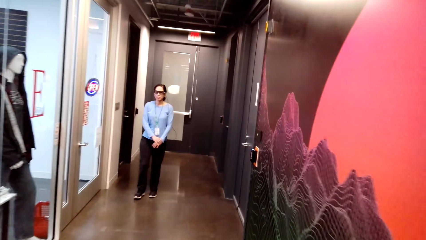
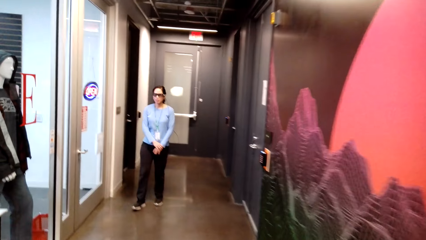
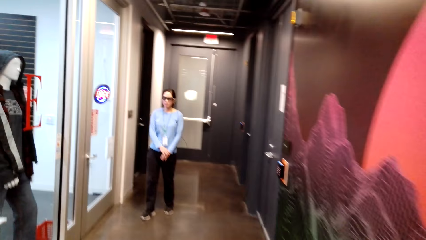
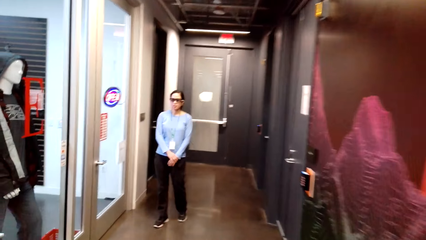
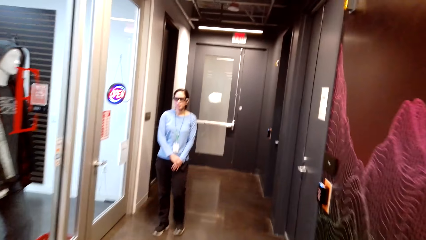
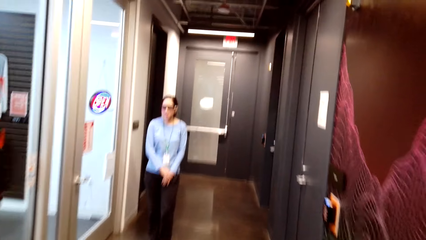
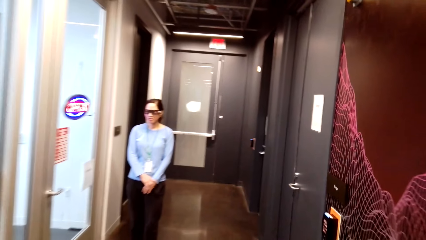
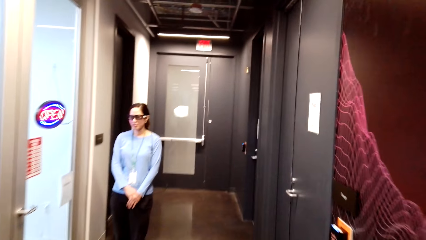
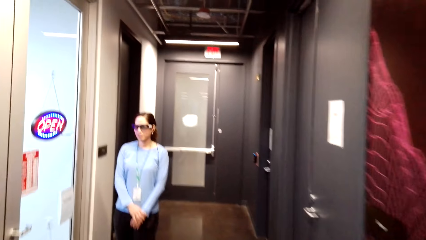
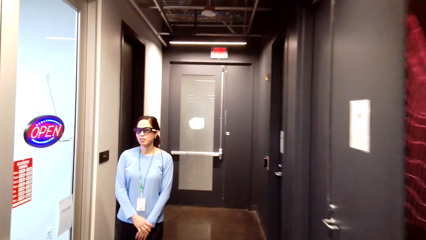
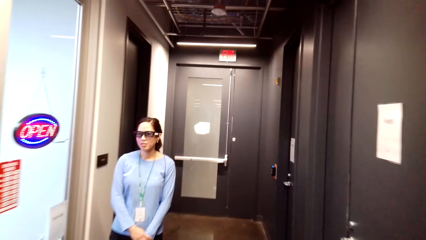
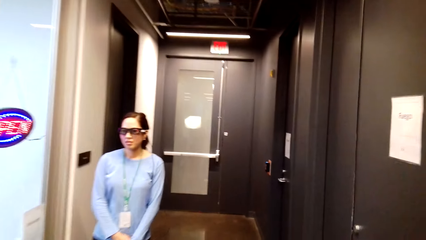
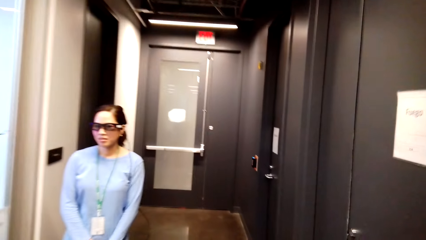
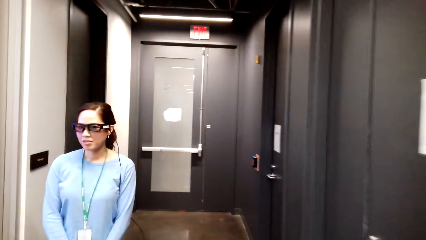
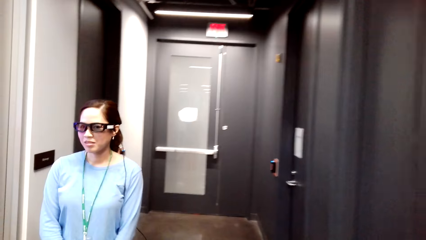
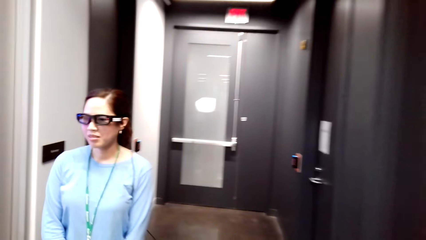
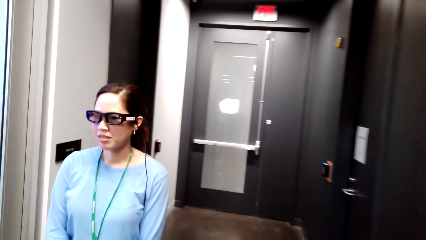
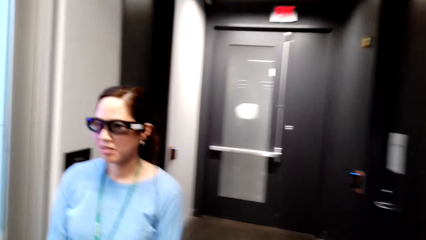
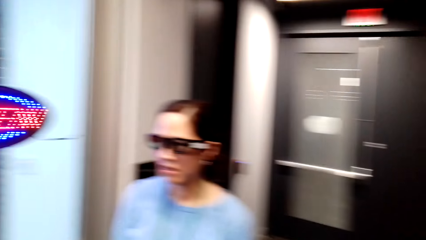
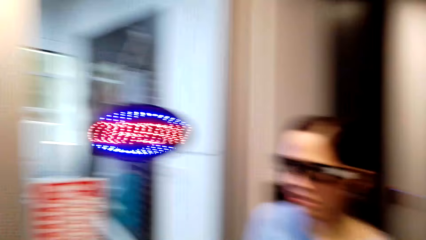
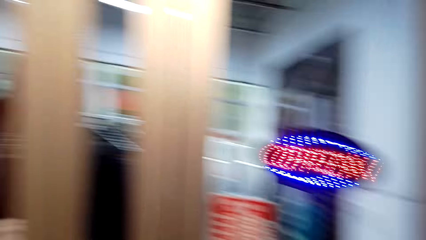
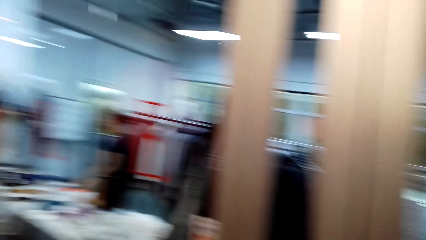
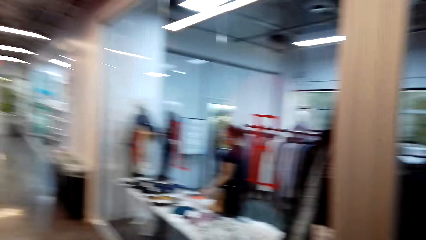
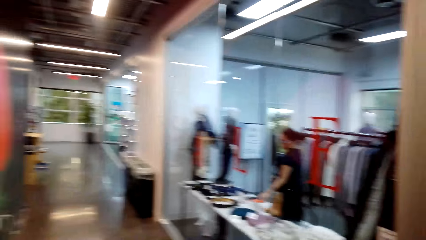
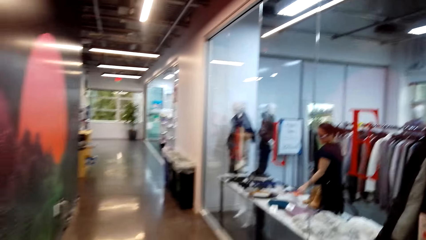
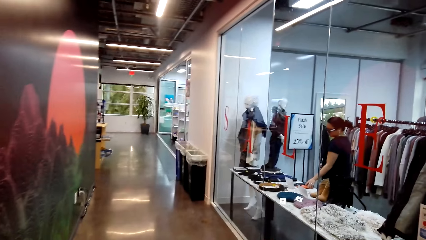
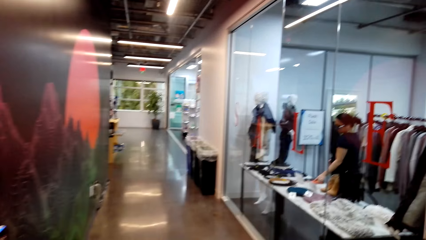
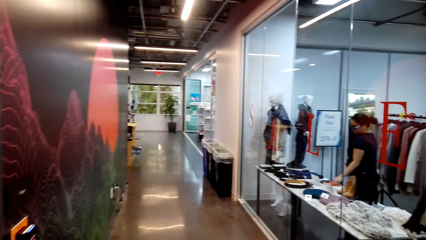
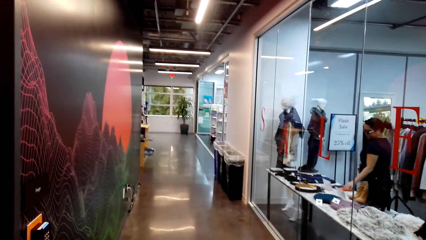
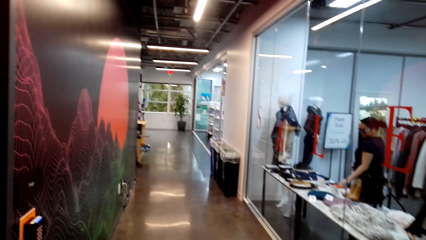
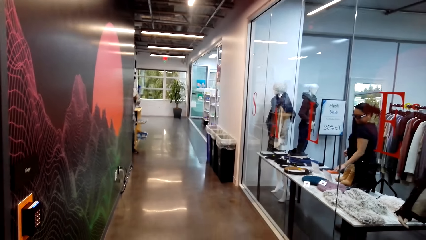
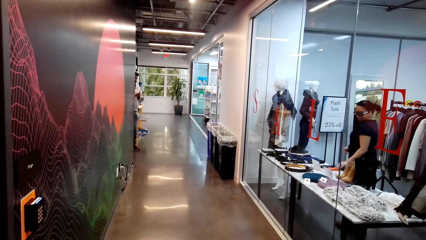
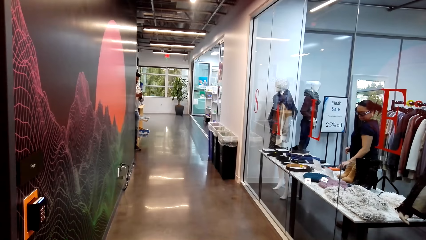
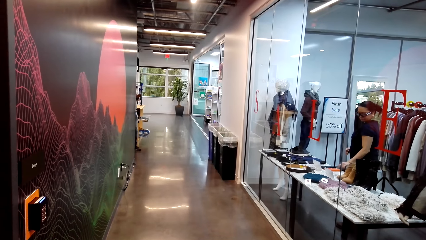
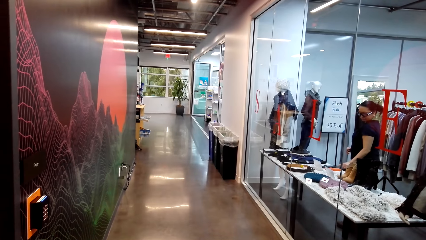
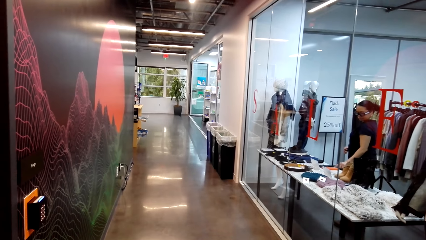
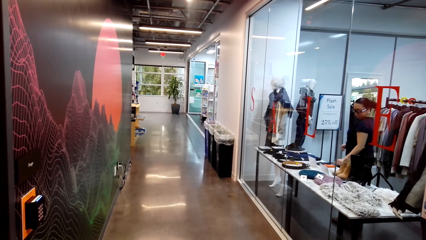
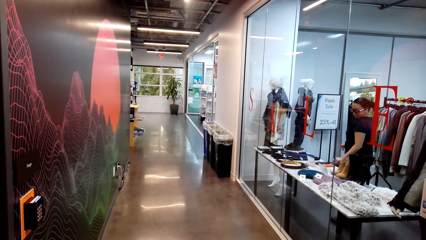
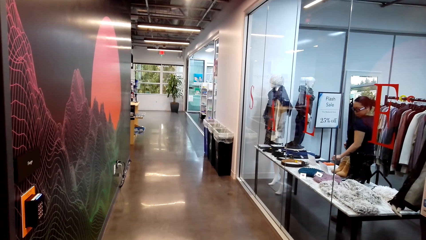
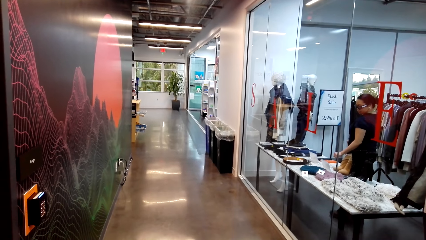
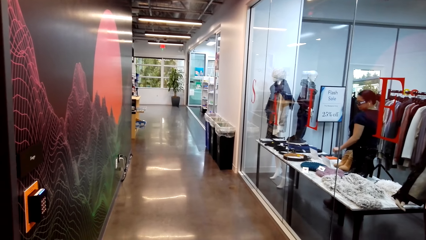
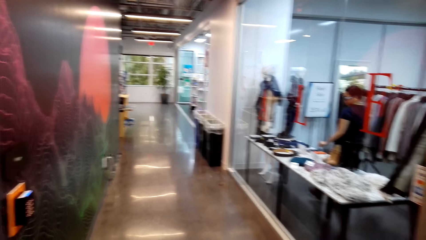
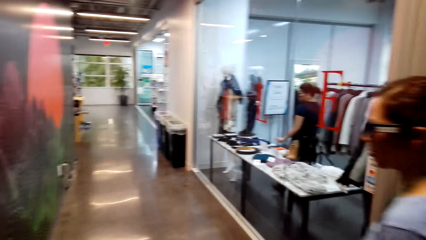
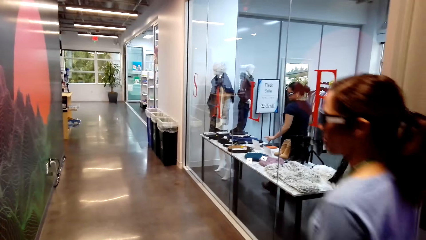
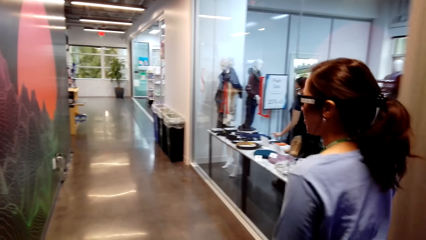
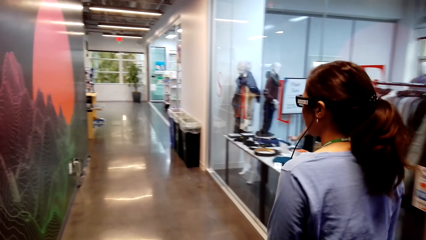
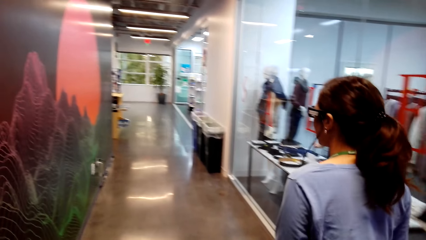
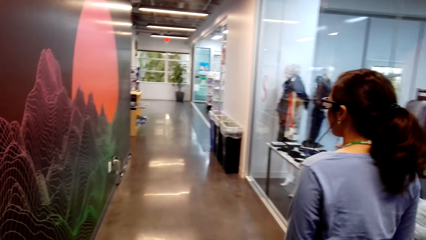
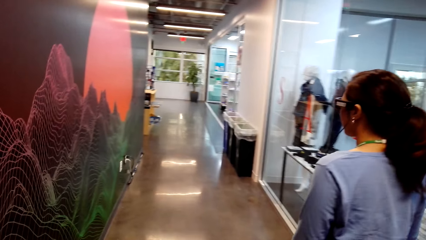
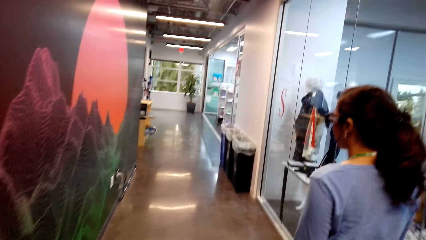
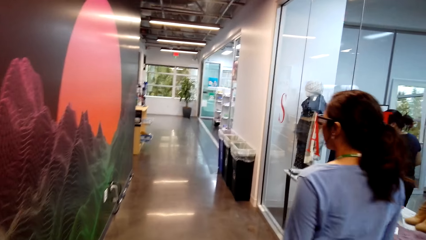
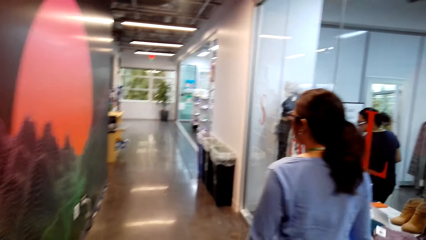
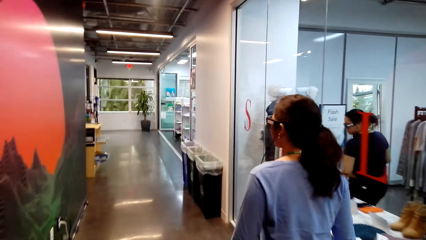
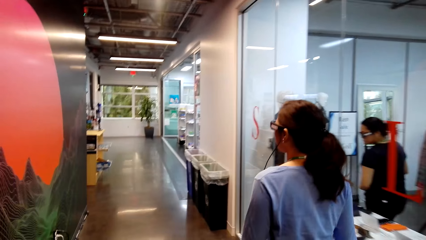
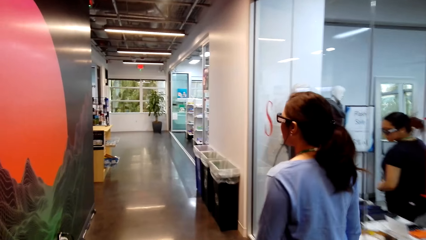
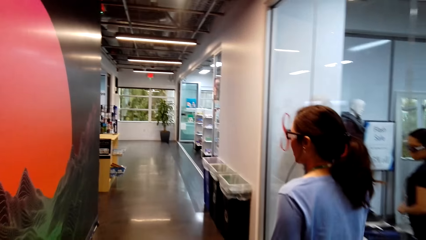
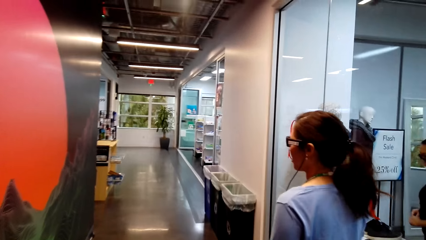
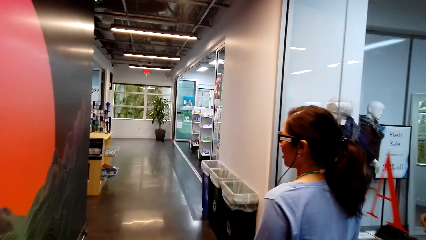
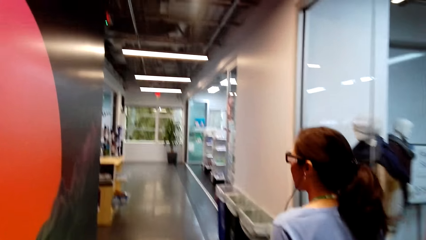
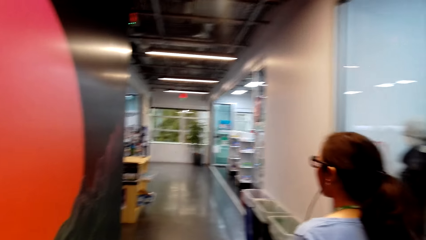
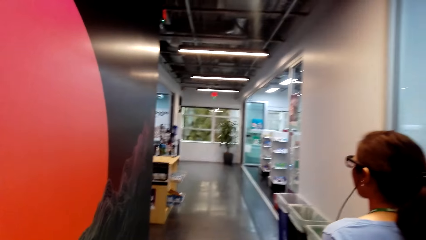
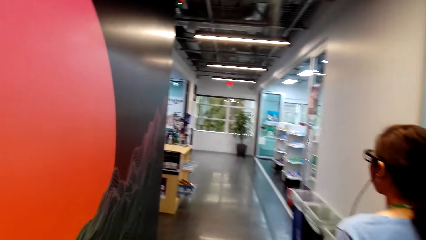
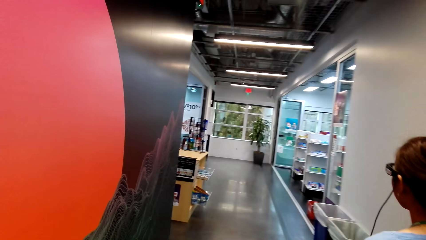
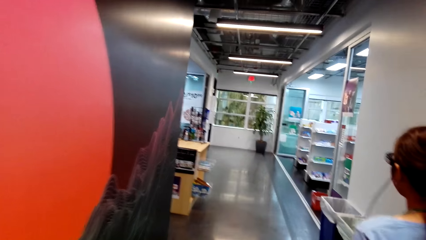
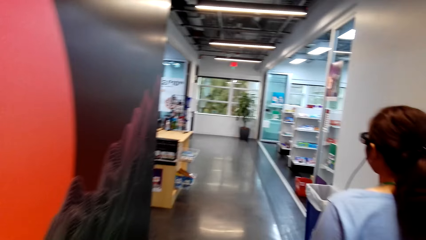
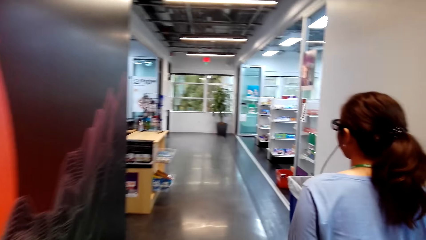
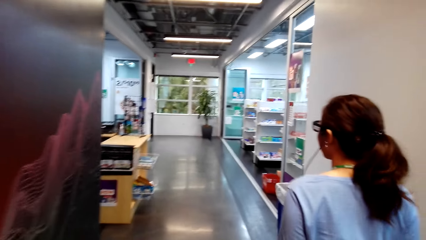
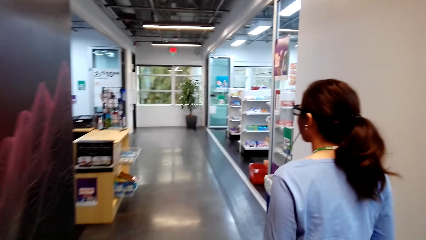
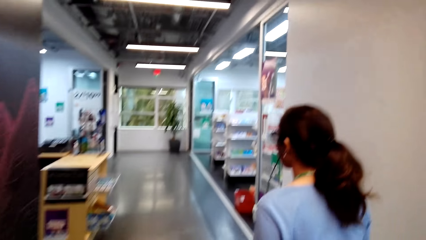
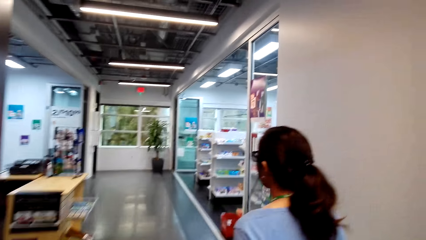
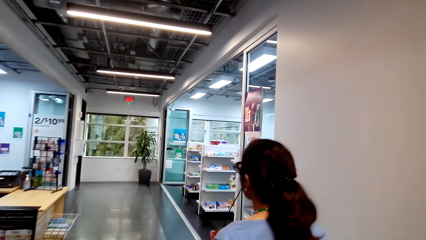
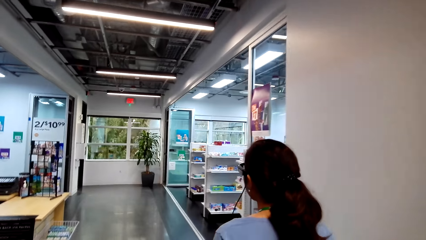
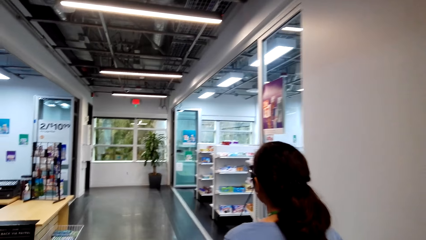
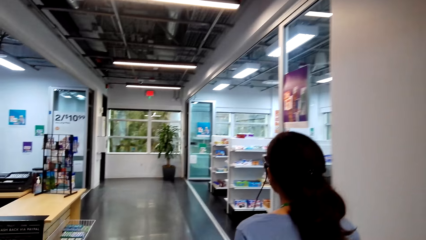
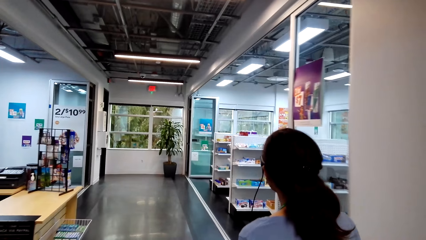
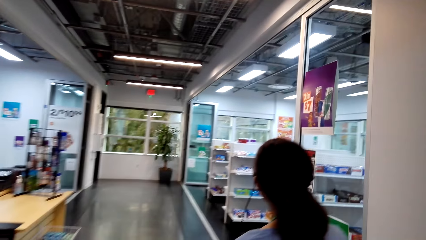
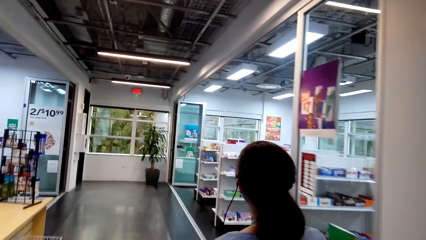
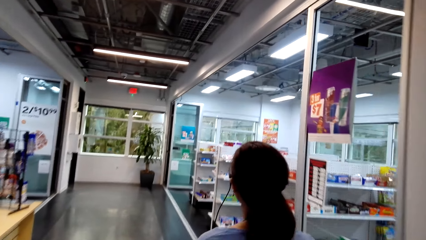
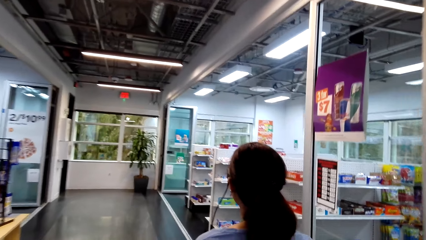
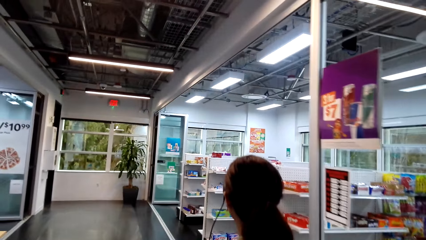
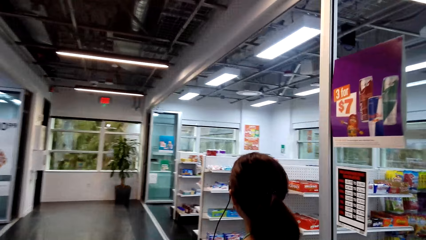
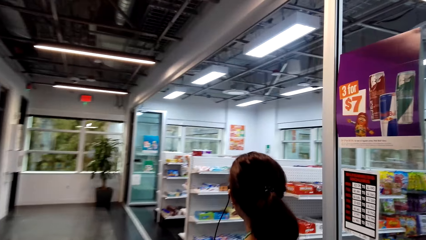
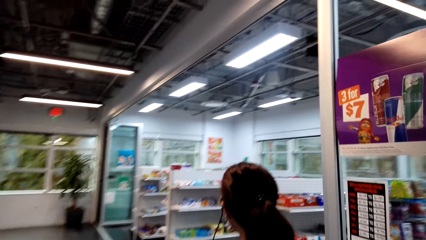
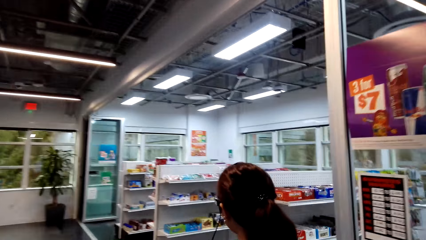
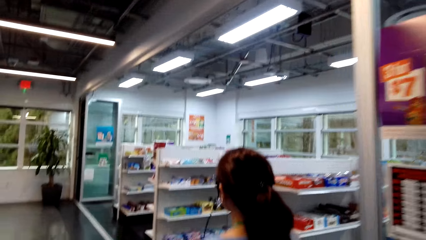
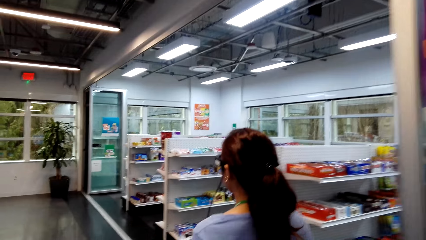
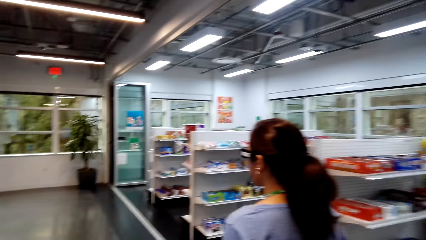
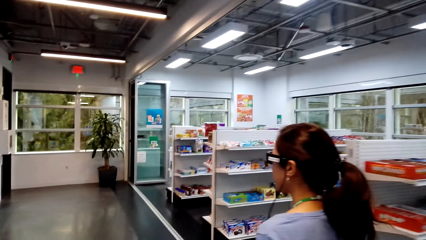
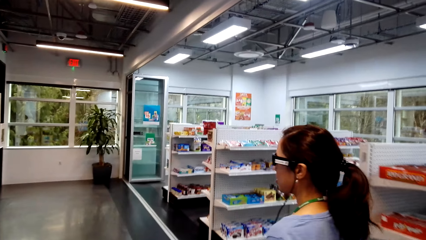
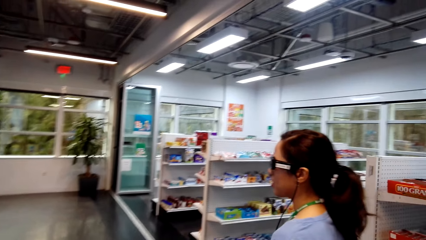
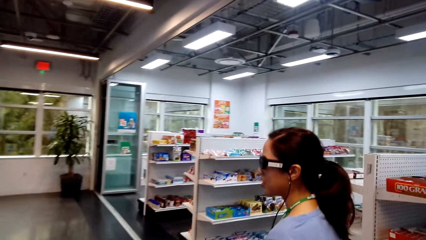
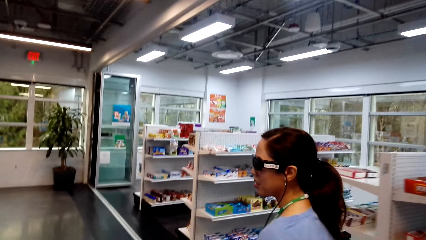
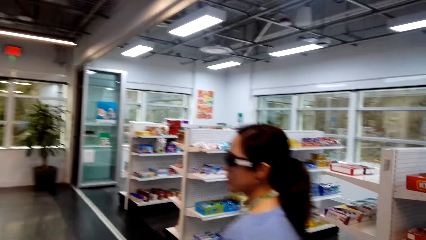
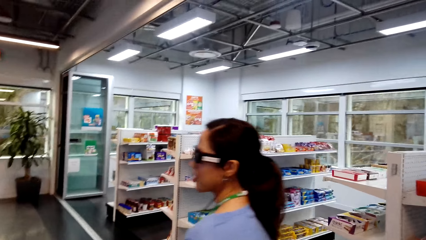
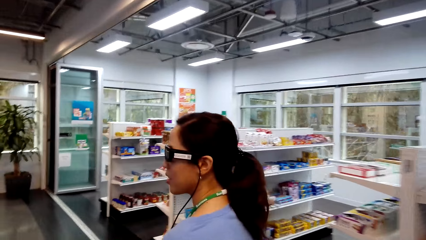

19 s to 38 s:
The camera wearer walks around. They stand at the corridor. They walk along the corridor.
